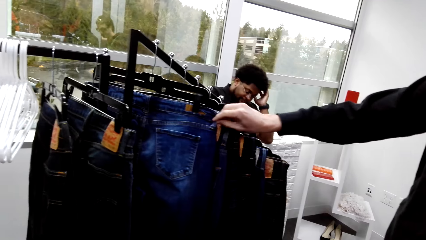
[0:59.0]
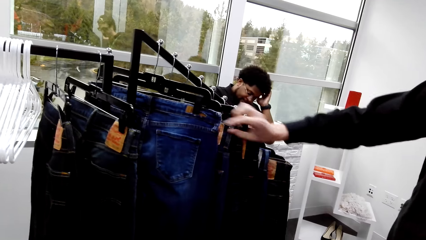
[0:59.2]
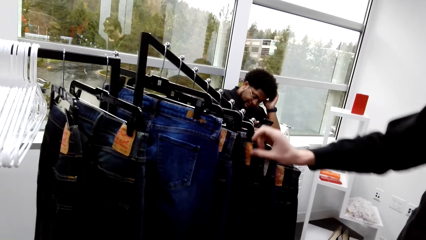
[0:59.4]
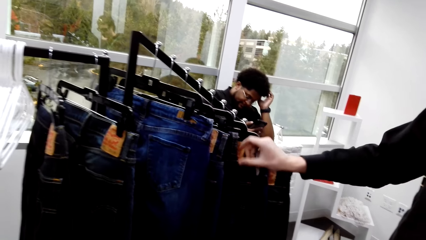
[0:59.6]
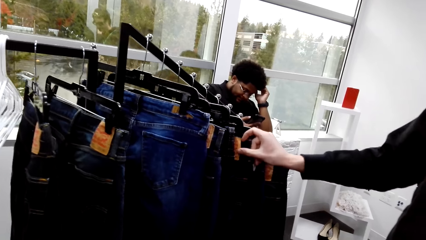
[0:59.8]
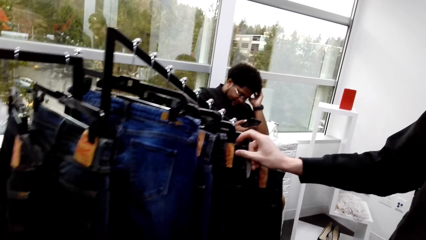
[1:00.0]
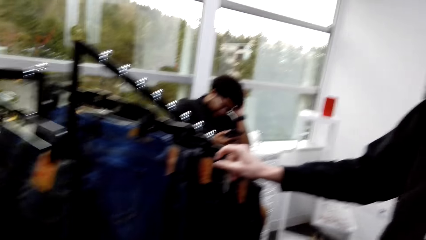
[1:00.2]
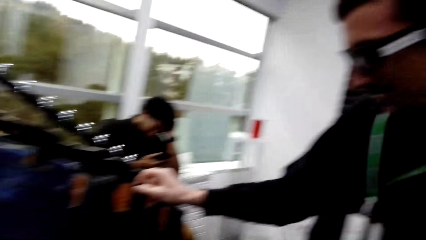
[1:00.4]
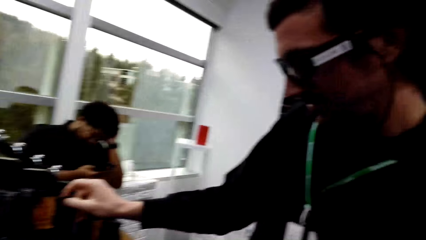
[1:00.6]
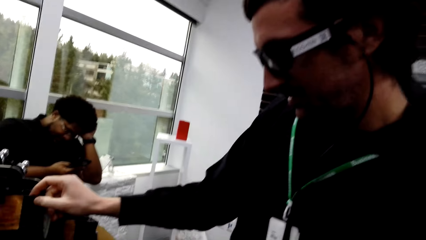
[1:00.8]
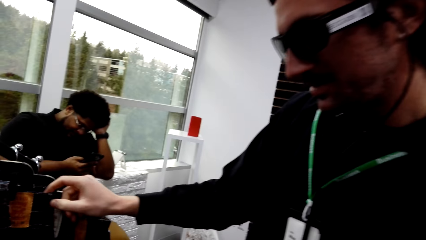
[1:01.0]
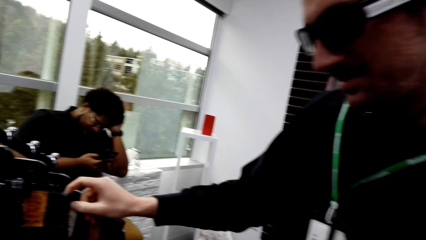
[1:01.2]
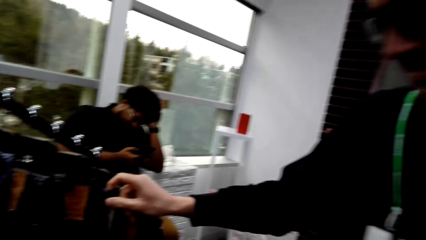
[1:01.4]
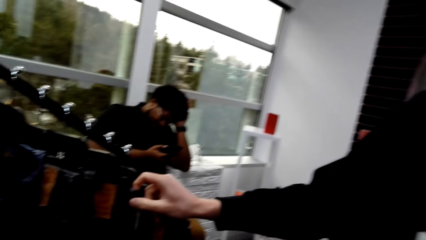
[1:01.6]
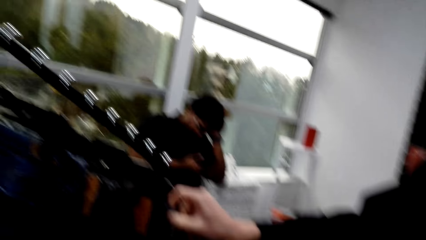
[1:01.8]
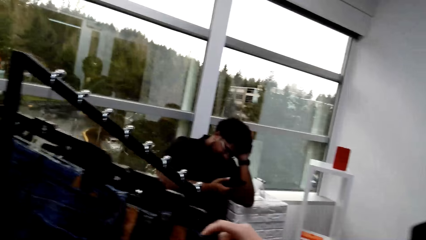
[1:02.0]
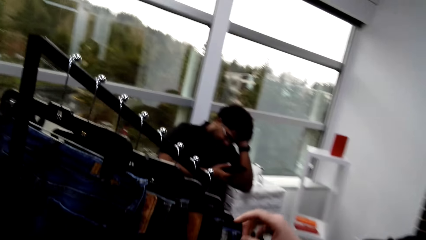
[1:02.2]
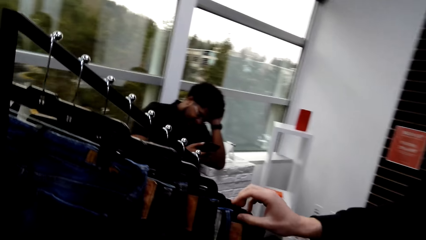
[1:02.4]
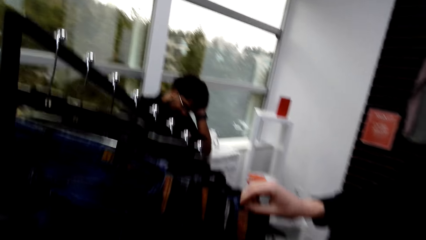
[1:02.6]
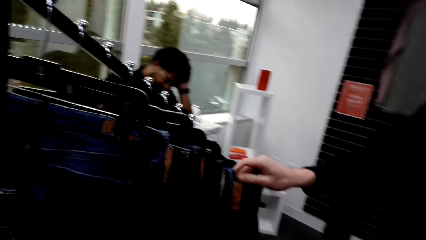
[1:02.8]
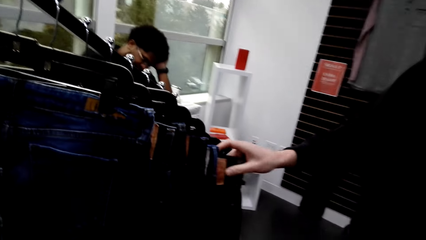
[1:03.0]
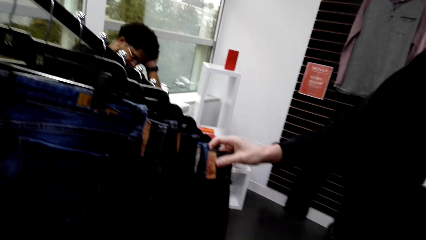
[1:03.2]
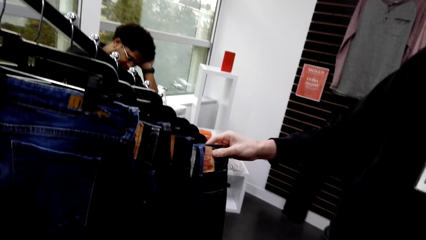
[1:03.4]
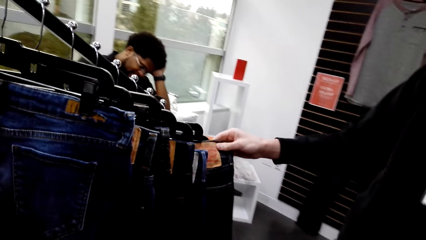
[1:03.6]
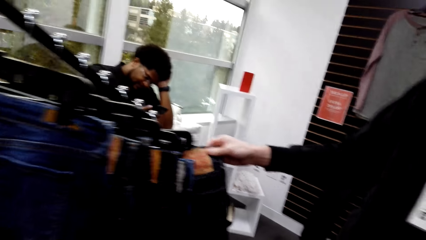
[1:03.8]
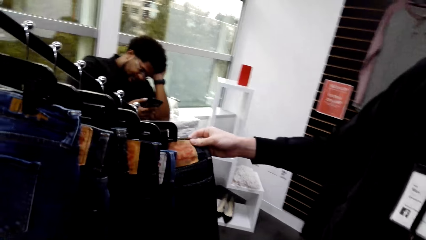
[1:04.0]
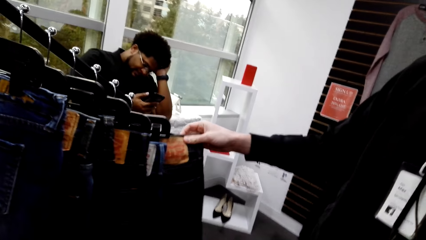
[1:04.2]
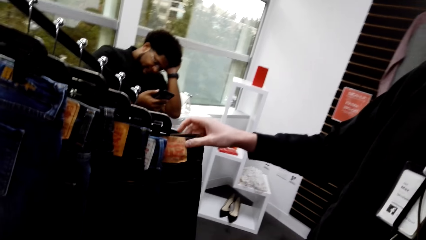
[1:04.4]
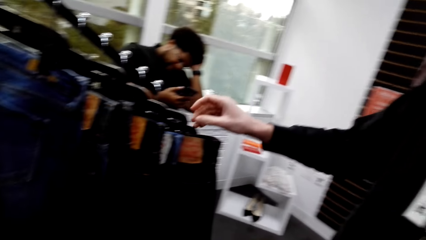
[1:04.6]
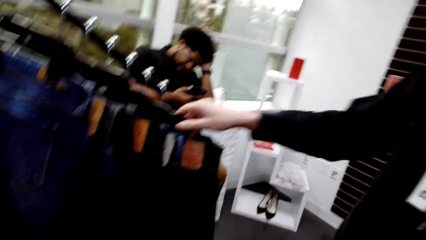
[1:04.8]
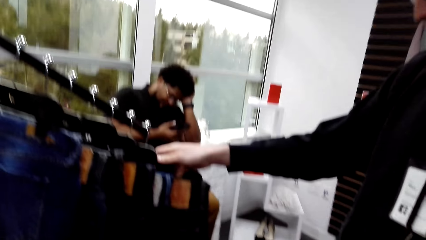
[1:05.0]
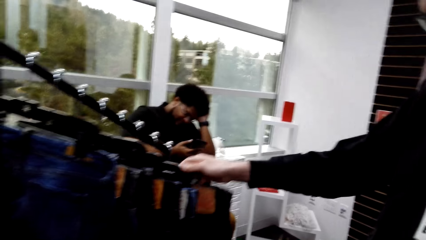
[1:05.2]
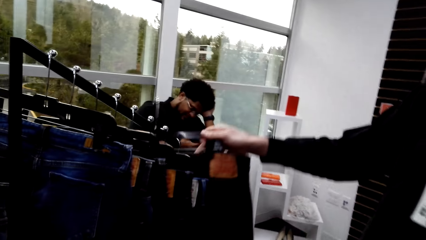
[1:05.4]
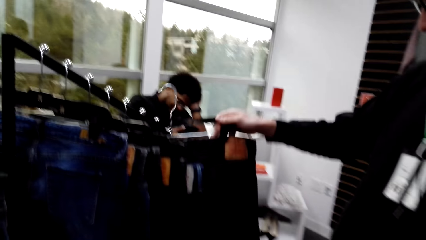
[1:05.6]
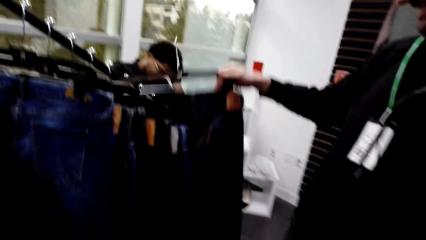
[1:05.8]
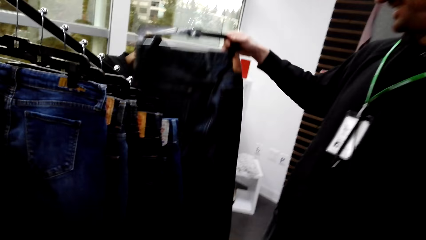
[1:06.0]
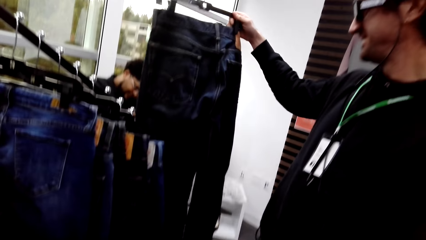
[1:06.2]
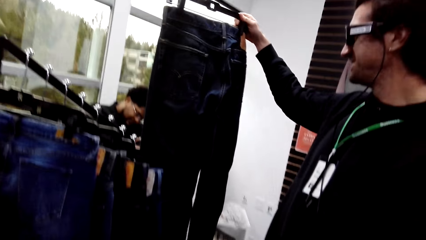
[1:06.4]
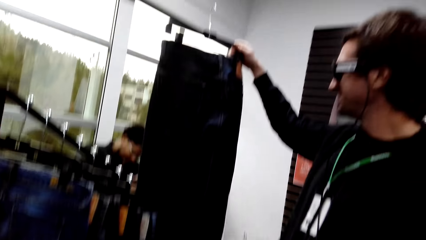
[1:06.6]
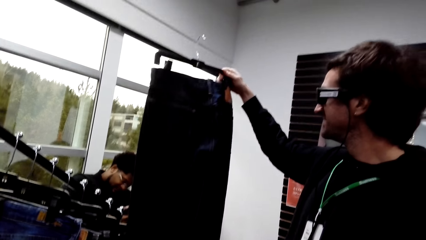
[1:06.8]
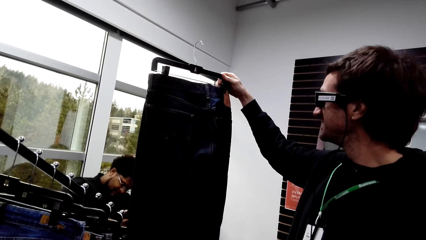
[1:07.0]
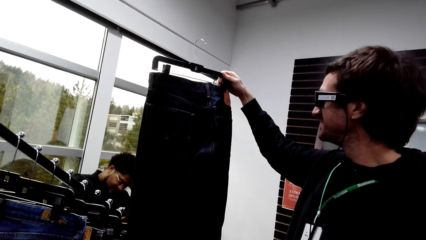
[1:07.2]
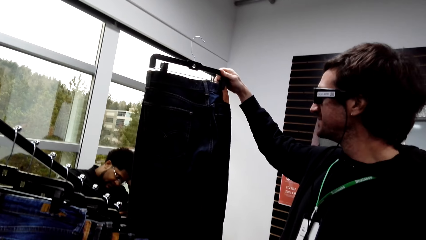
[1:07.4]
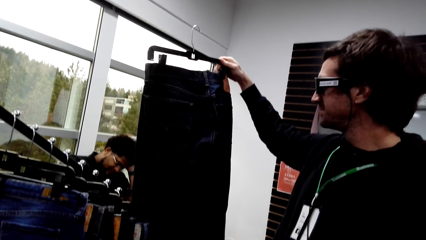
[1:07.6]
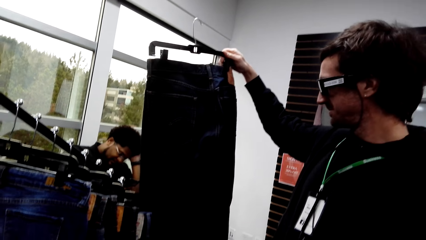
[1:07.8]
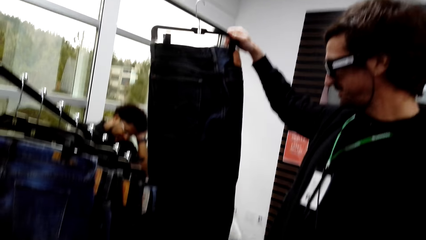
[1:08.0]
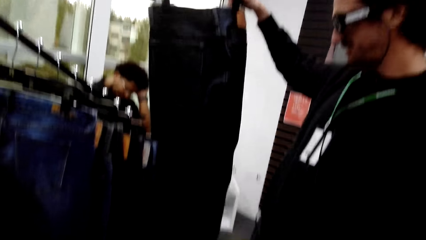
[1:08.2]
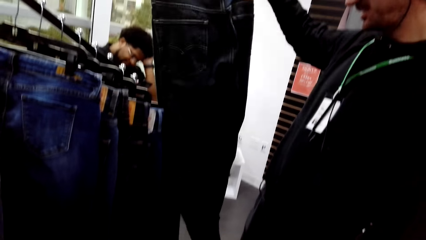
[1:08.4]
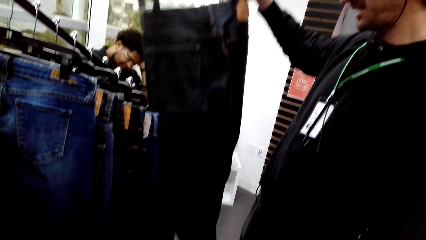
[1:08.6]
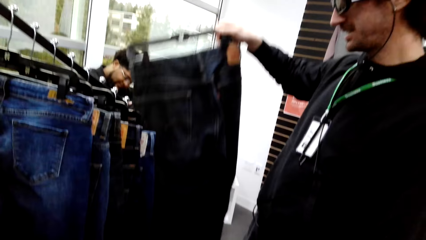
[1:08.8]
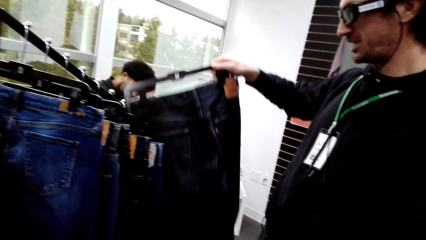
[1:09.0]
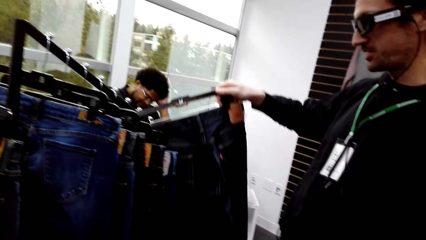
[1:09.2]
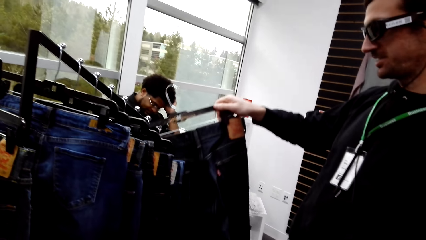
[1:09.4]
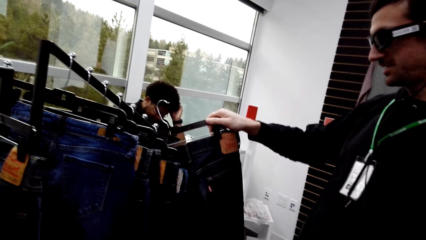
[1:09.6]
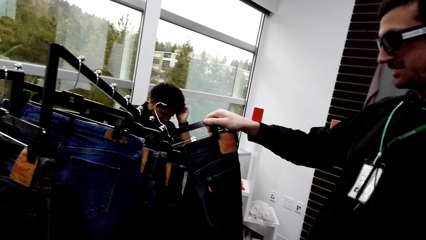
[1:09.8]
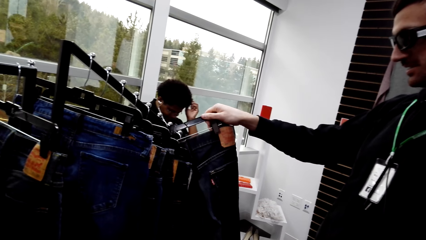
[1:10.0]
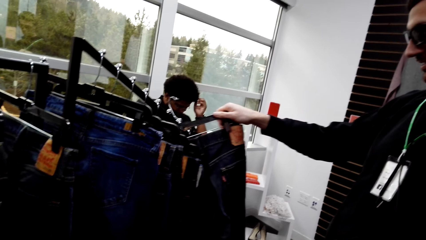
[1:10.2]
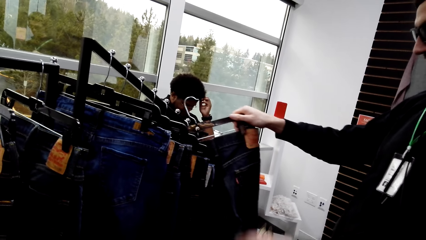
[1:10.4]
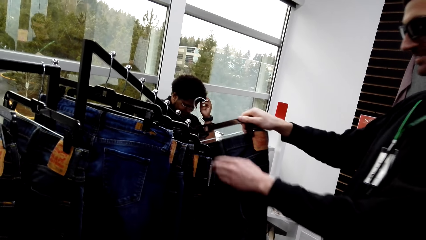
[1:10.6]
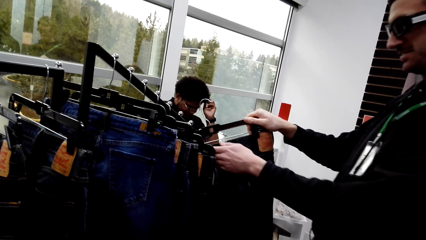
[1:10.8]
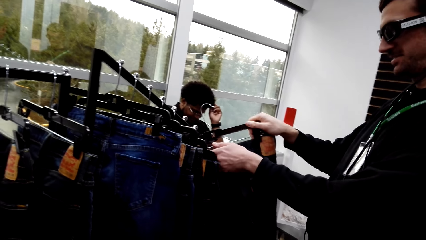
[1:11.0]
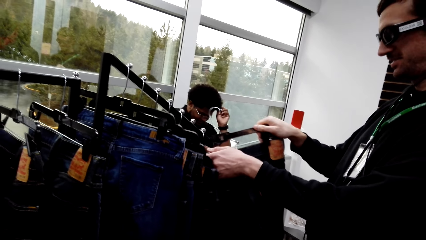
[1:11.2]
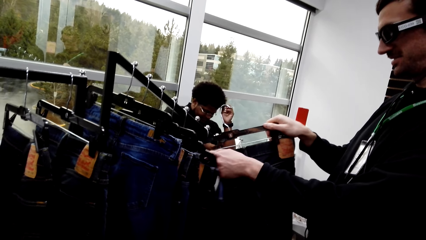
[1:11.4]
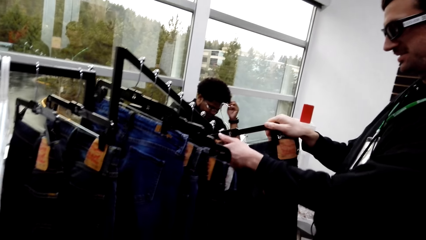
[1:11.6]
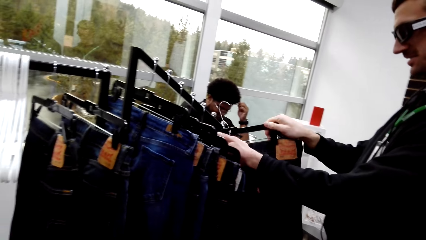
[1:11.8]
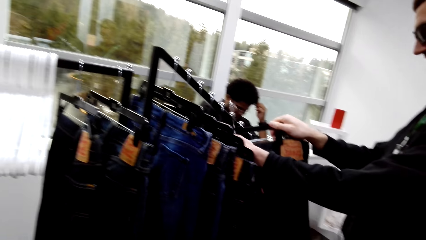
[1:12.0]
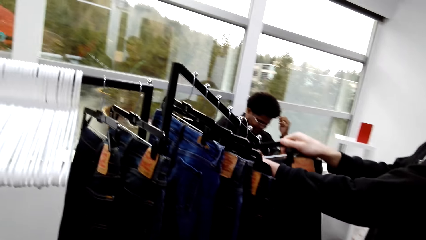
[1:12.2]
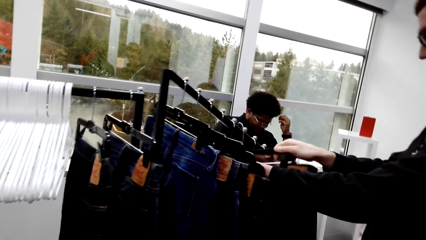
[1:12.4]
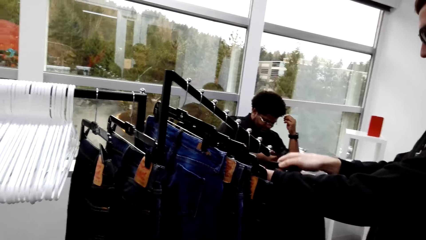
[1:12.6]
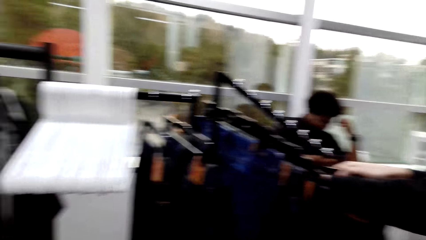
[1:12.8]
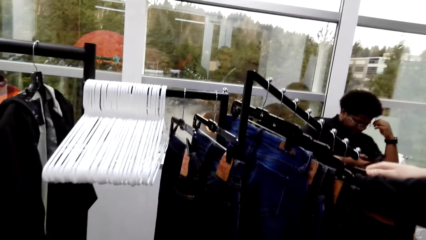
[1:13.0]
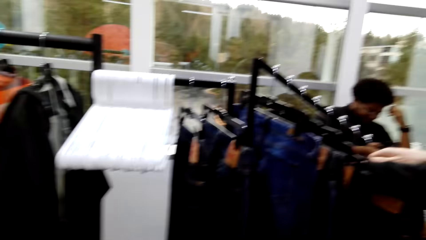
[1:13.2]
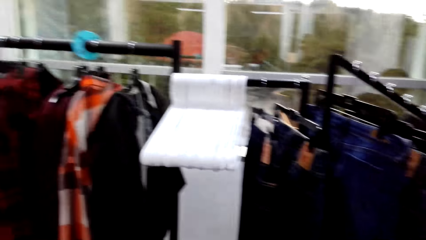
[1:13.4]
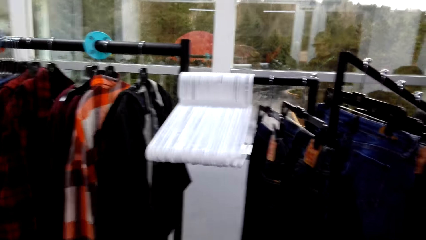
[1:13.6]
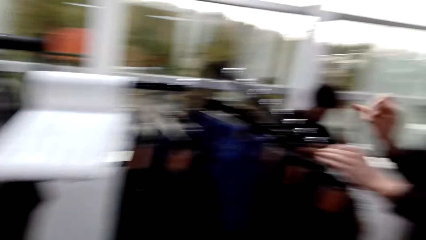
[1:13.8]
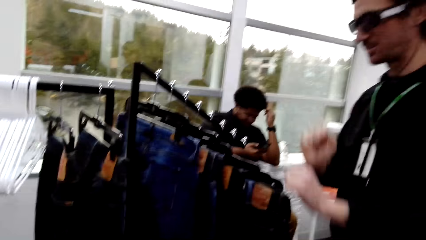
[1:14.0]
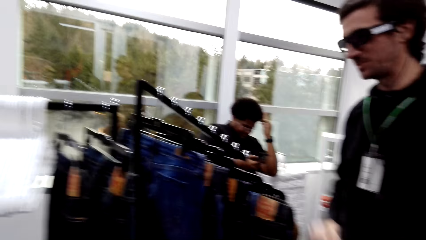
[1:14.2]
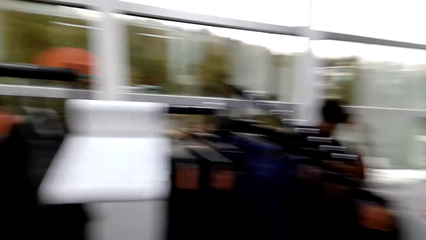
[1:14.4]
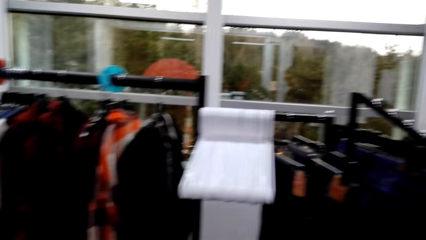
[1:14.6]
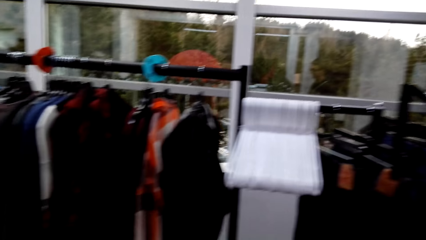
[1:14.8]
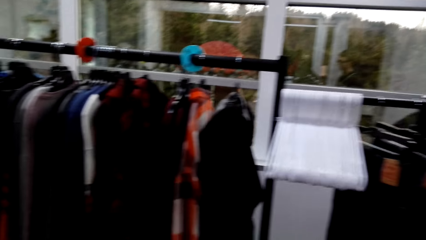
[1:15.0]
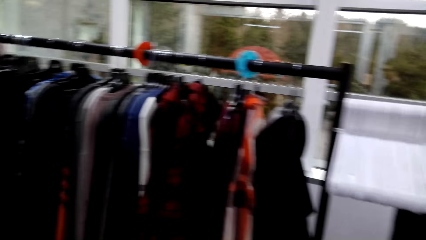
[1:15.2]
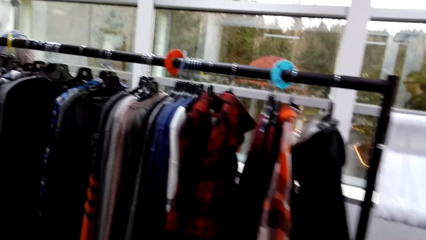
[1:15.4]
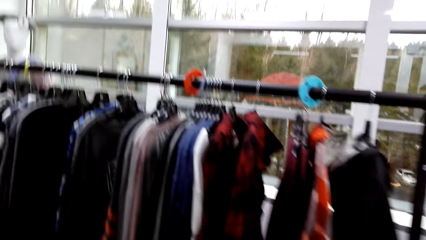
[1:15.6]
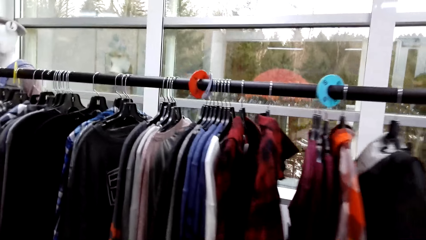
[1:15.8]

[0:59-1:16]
A man flips through the pants. The camera wearer converses with the man. The man flips through the pants, picks the pant or trouser from the rack and looks at the pants. The man converses with the camera wearer. The man moves the pants with hand. The man hangs the trouser. The man converses with the camera wearer.
